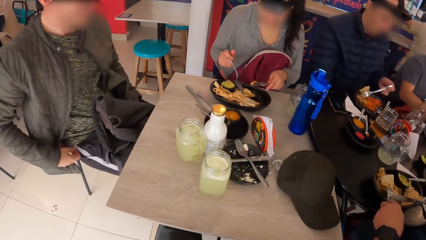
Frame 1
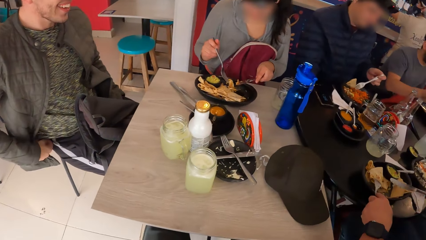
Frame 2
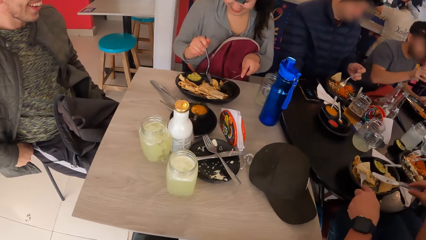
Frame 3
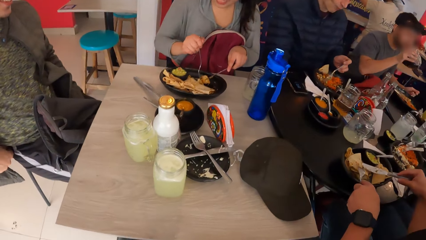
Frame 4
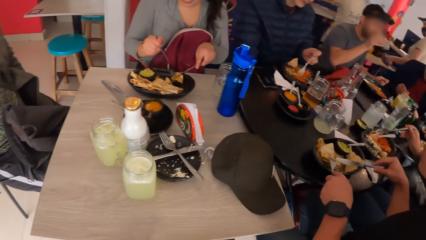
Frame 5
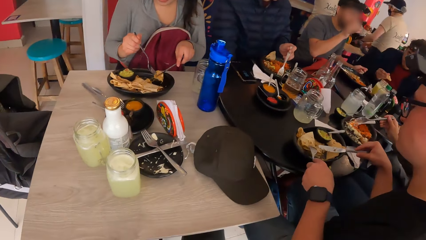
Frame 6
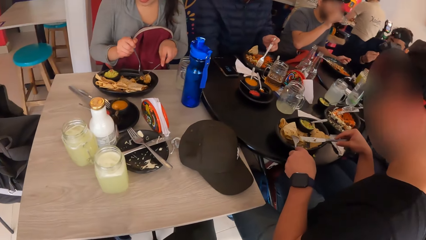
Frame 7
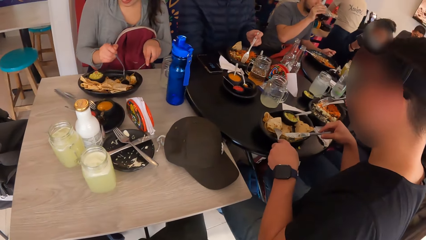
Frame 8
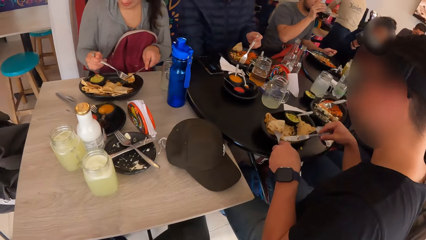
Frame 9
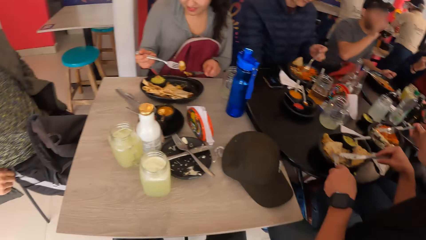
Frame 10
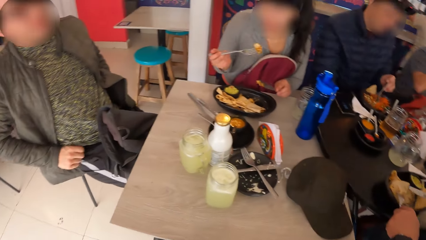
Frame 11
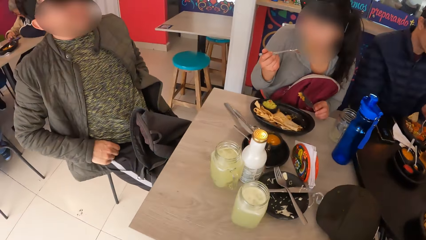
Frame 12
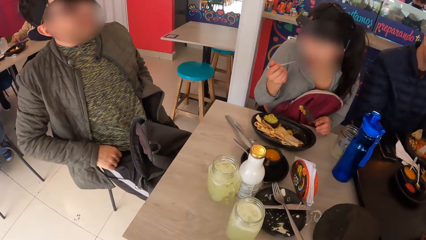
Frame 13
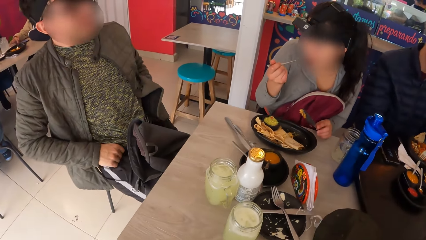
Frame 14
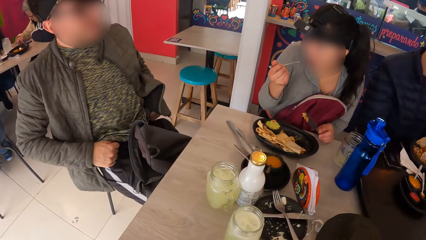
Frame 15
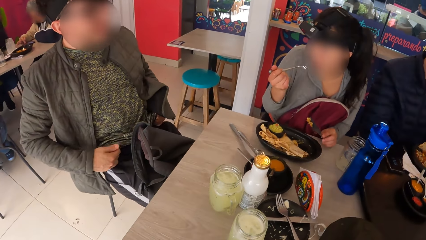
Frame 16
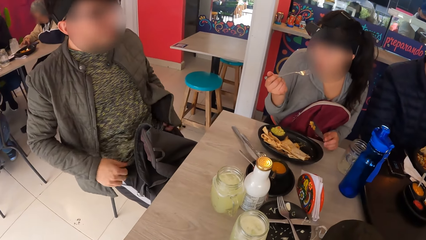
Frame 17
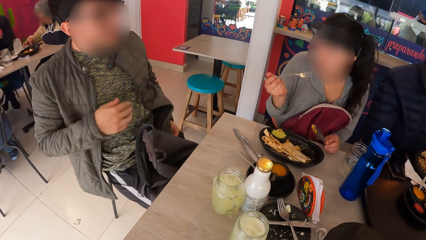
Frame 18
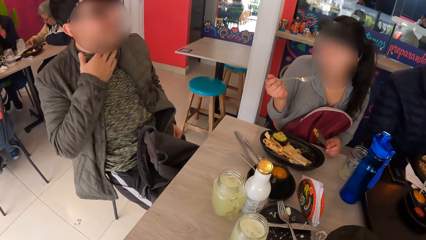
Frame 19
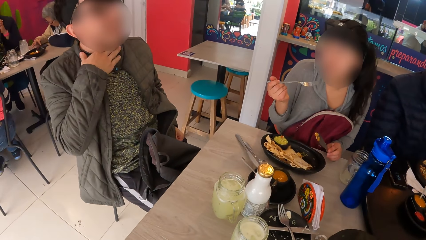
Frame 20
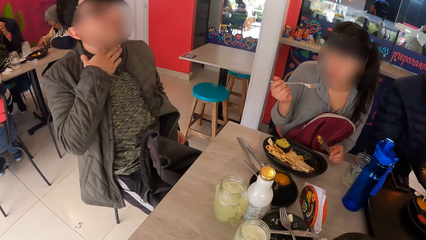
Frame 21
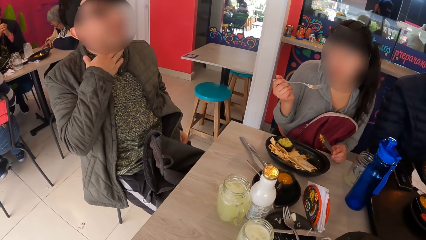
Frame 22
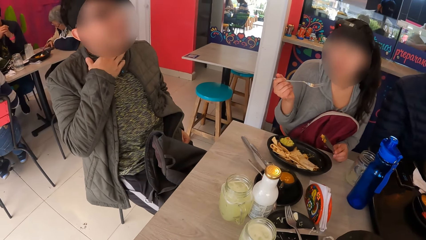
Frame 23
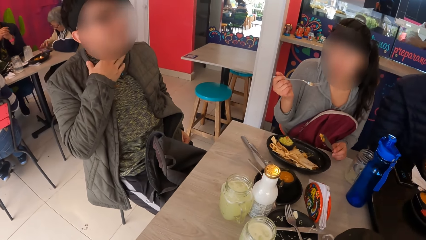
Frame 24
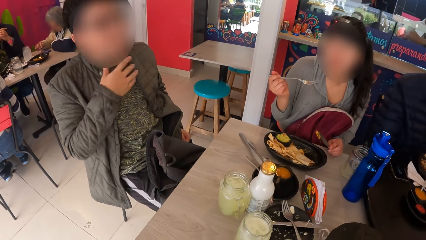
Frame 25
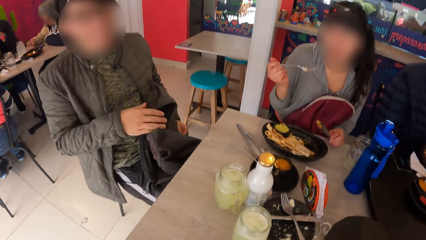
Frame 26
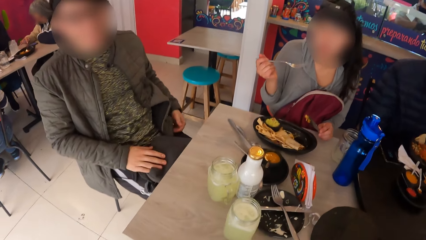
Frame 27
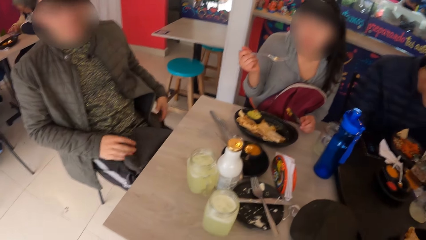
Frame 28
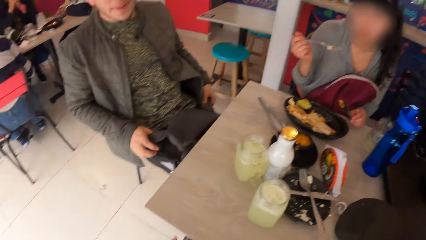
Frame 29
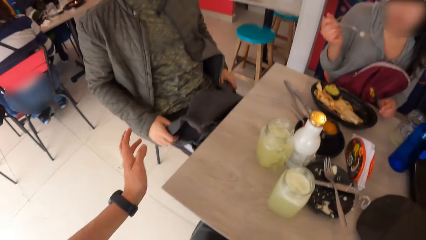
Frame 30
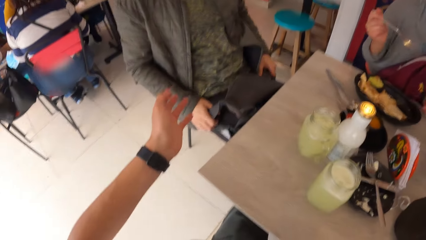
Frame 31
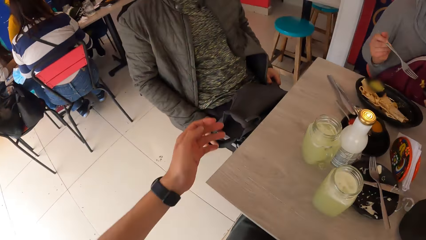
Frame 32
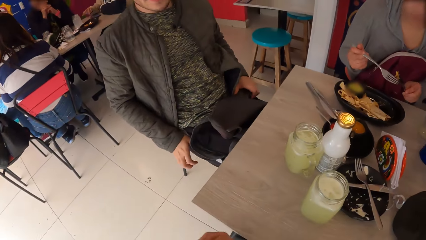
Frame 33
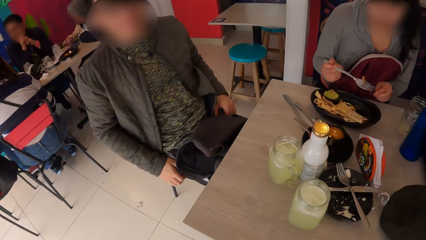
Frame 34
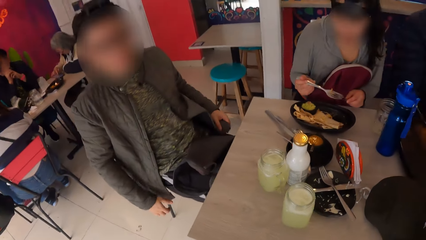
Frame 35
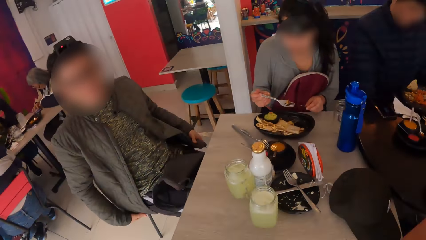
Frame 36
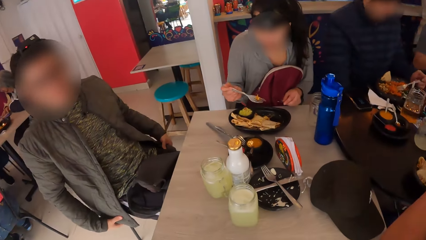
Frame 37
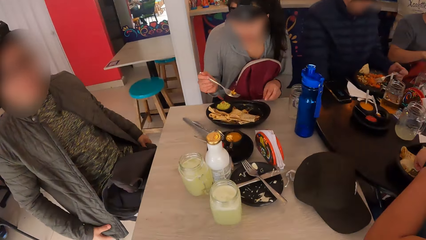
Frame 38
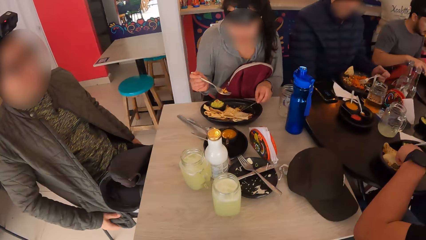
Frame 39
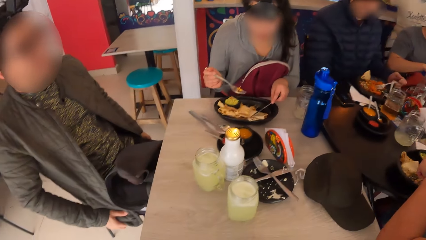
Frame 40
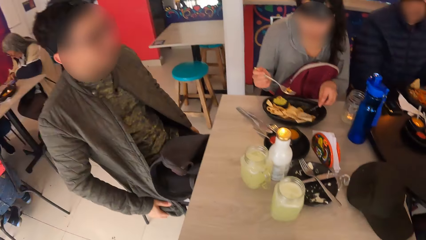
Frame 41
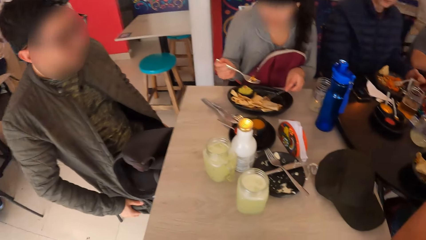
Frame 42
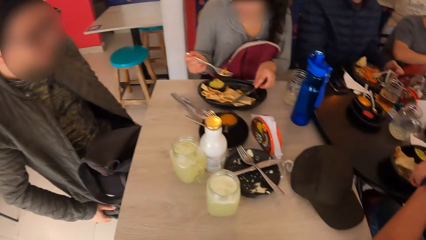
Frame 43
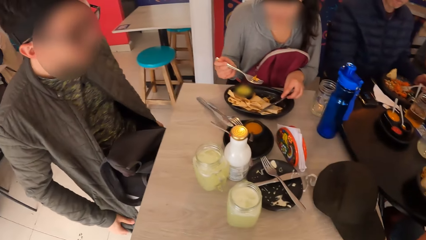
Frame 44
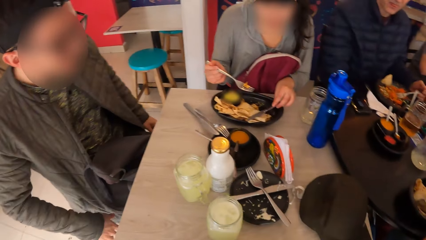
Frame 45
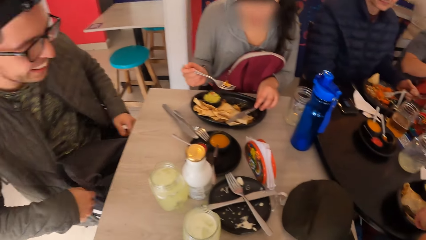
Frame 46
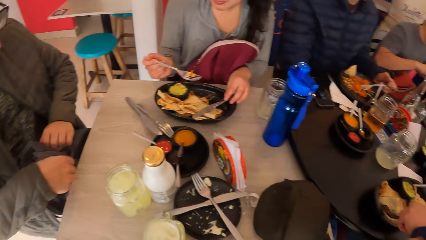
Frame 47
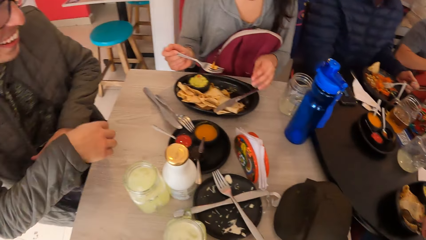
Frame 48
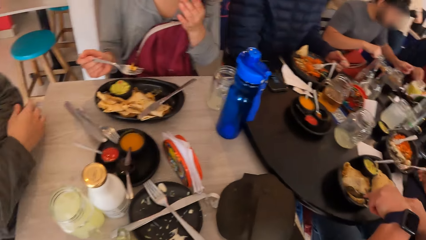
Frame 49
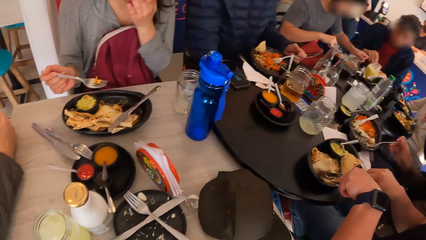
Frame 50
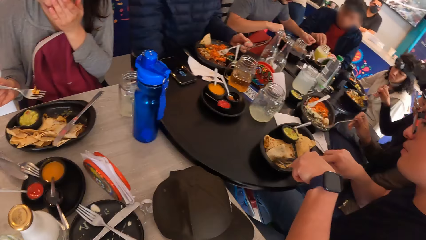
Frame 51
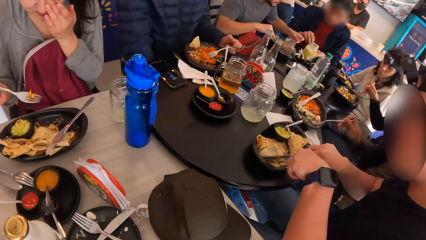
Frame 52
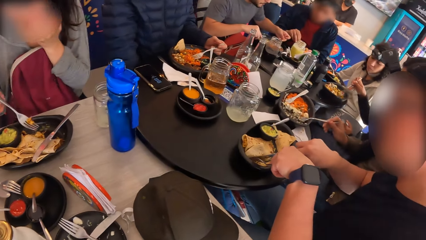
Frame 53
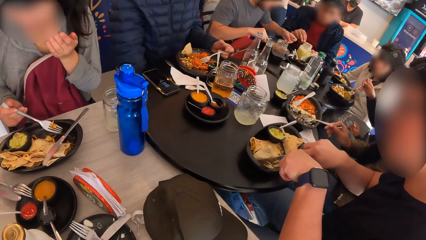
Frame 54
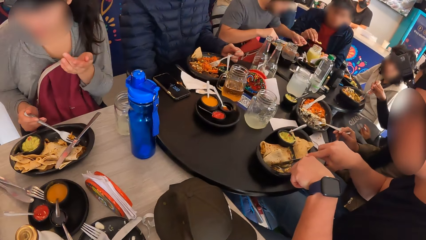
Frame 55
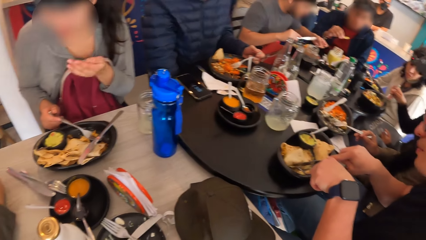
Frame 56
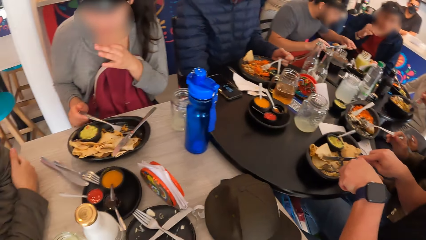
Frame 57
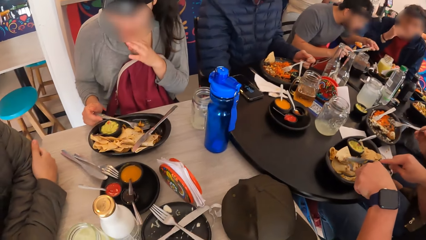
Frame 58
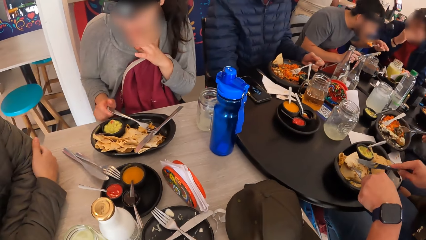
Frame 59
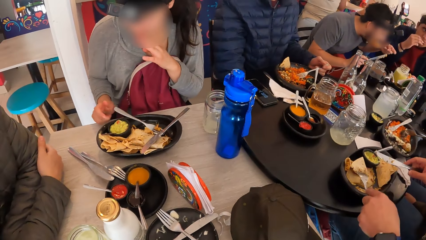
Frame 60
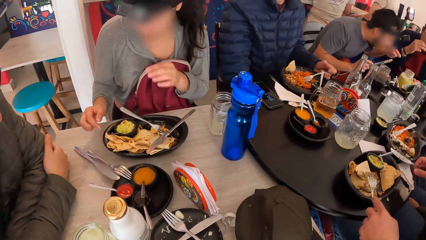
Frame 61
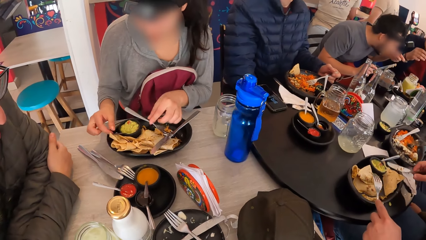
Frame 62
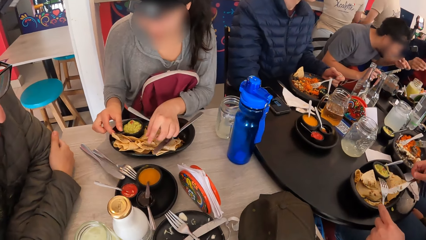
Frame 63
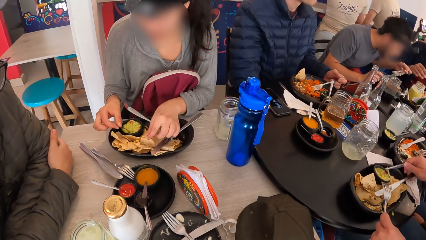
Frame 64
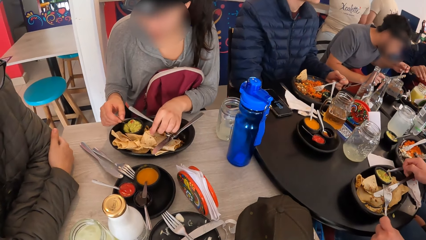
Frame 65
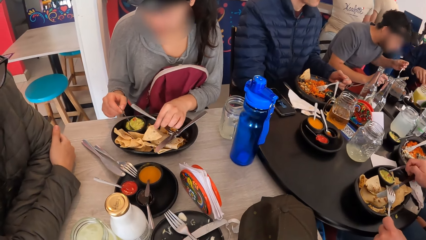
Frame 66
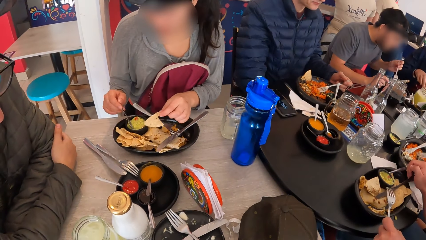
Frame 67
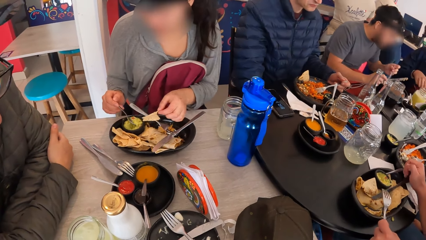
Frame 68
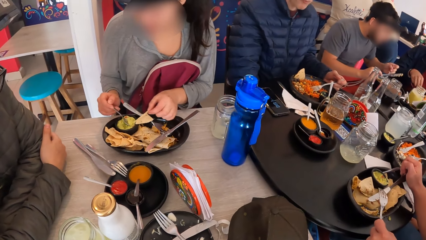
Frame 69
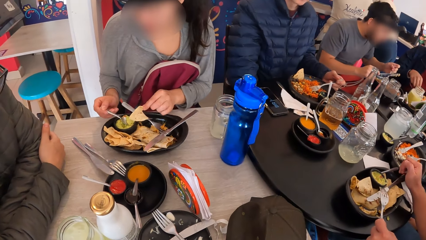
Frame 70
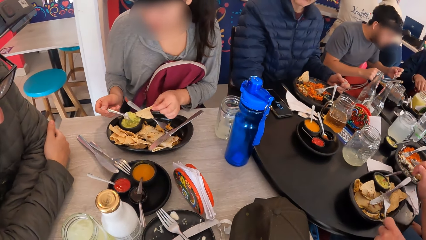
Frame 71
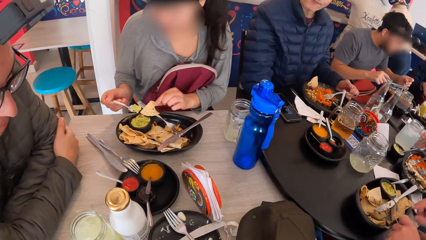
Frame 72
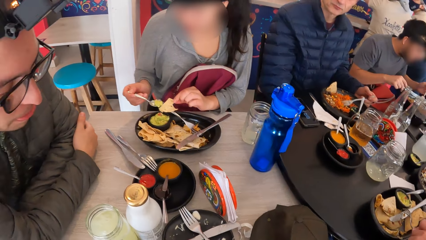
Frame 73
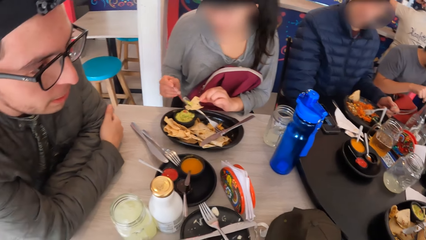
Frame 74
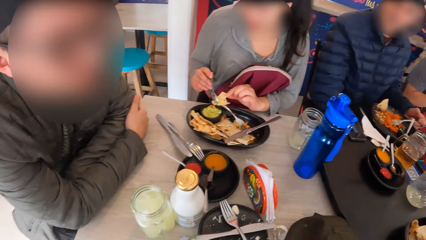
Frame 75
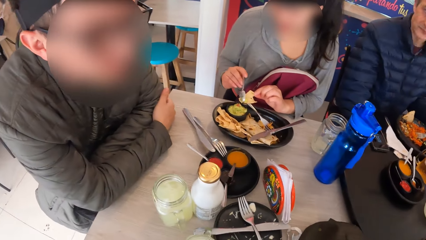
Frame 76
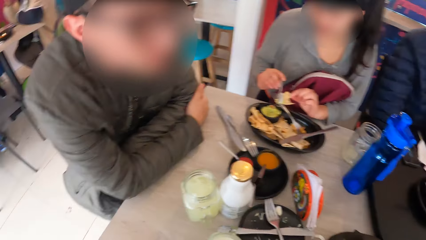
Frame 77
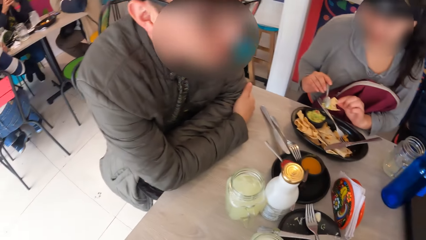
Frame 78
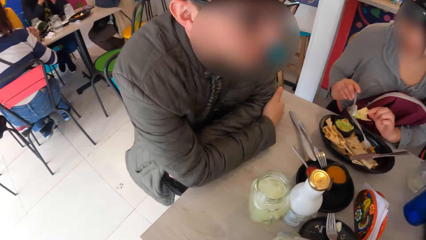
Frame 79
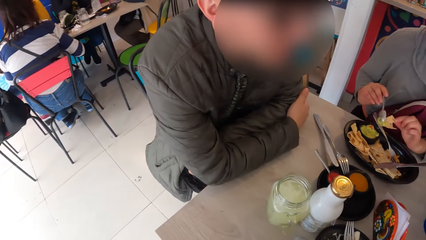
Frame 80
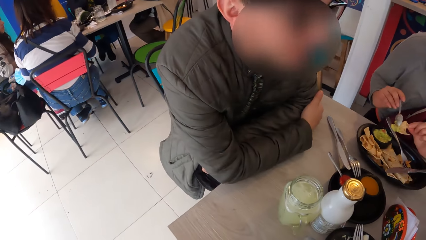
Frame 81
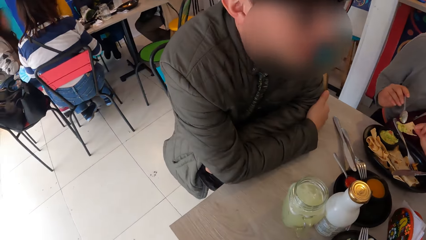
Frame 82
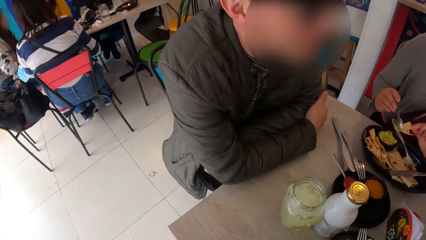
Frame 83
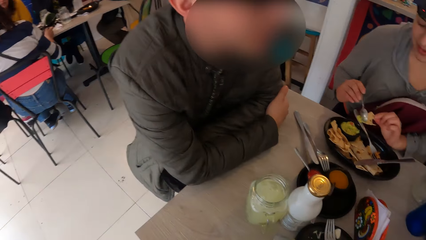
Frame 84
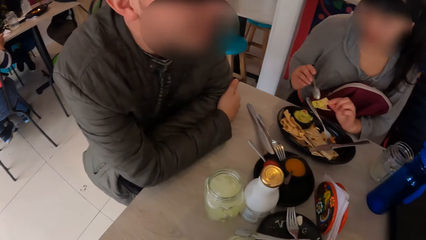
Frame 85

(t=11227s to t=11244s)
The woman picks a piece of the unleavened bread from the plate with the fork in her right hand. The camera wearer looks around. The woman eats the piece of unleavened bread with the fork in her right hand. The man interacts with the woman and the camera wearer. The woman picks a piece of unleavened bread with her left hand. She picks sauce from the plate with a spoon in her right hand. She puts the sauce on the unleavened bread with the spoon in her right hand.
